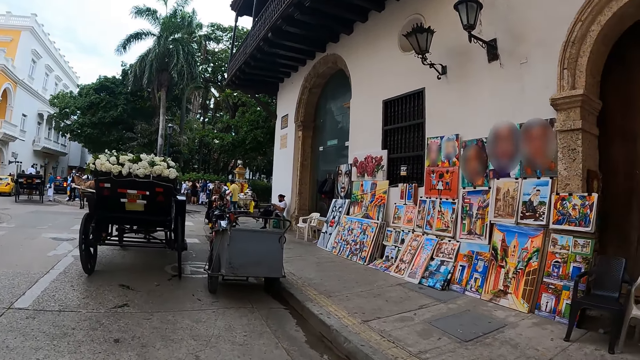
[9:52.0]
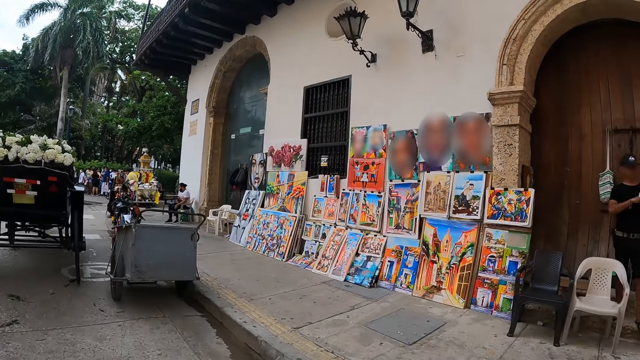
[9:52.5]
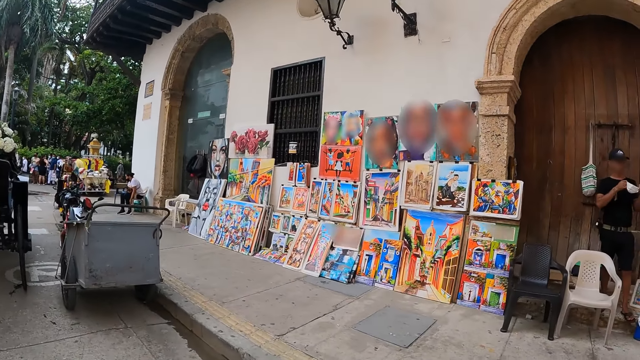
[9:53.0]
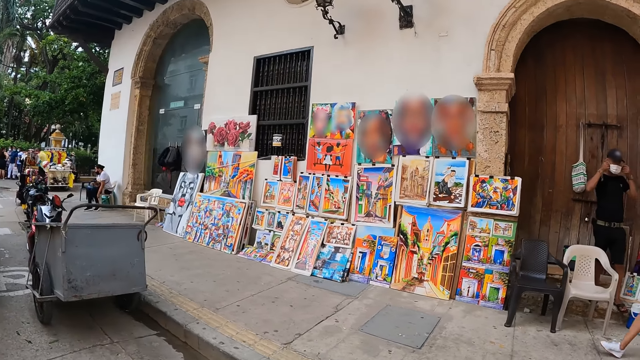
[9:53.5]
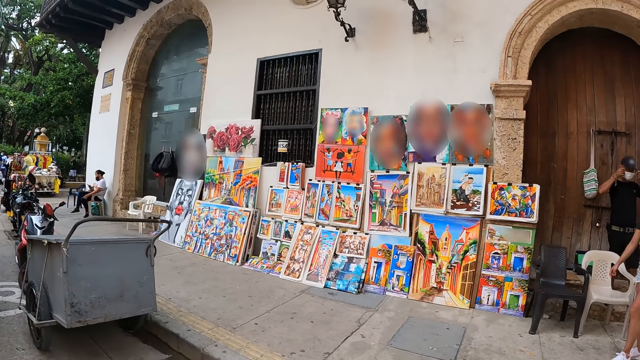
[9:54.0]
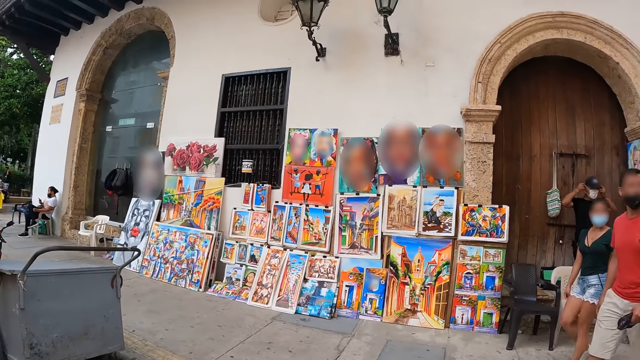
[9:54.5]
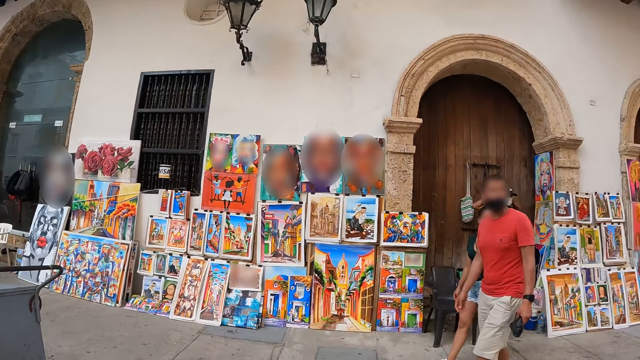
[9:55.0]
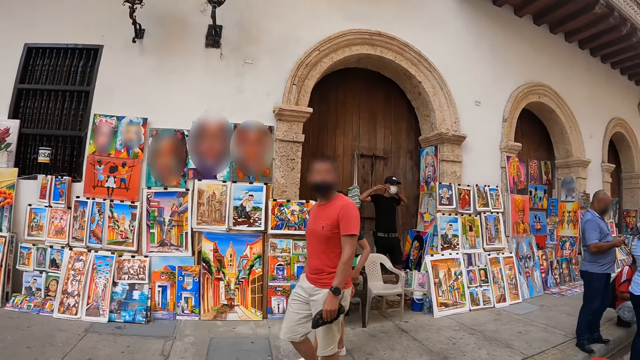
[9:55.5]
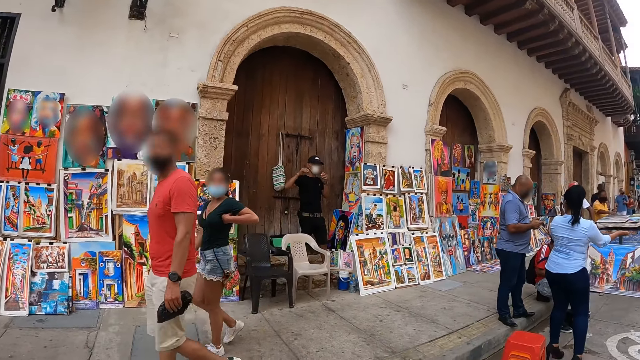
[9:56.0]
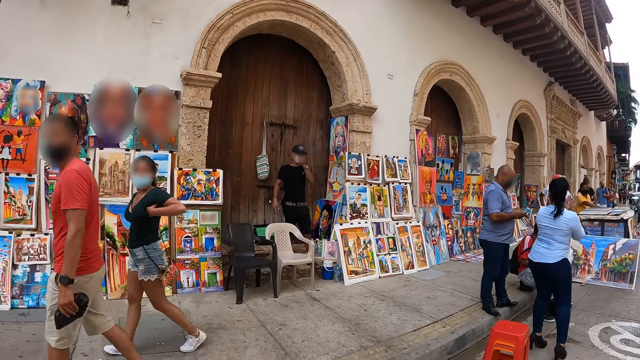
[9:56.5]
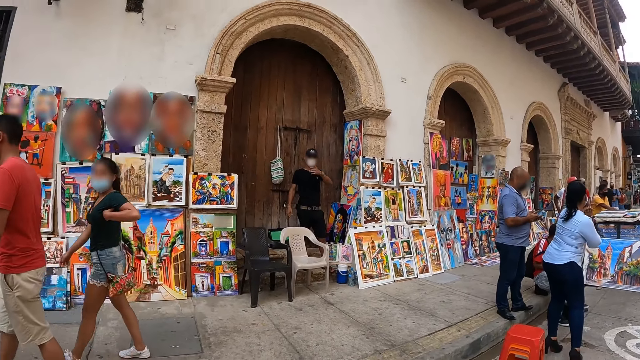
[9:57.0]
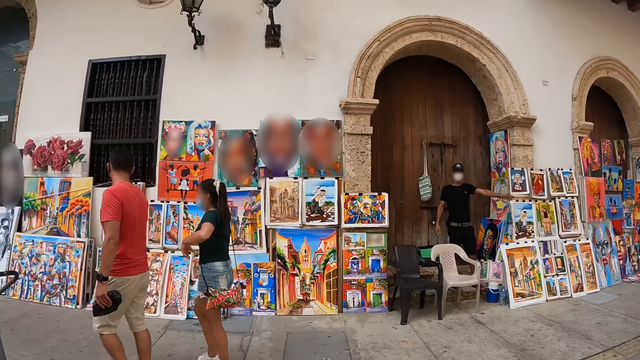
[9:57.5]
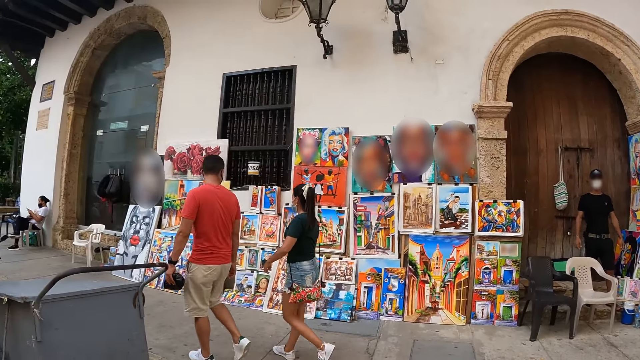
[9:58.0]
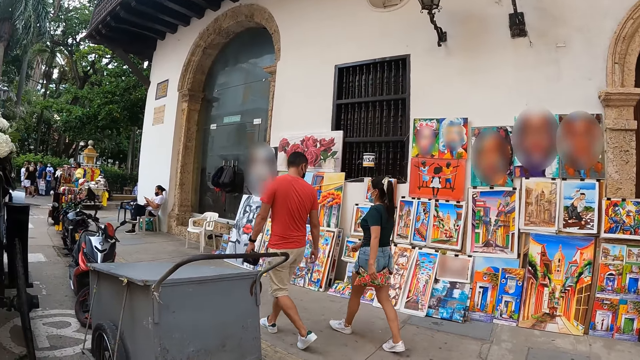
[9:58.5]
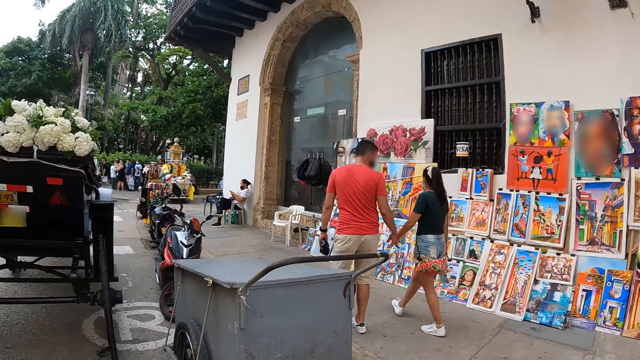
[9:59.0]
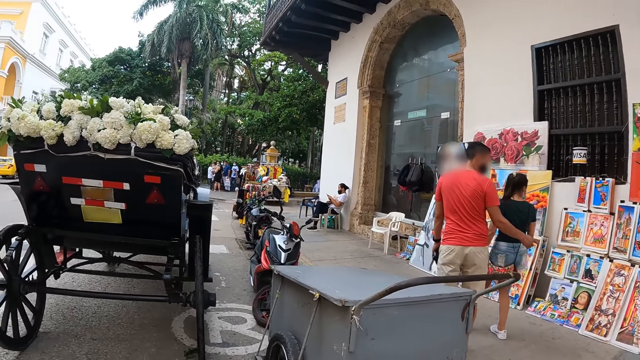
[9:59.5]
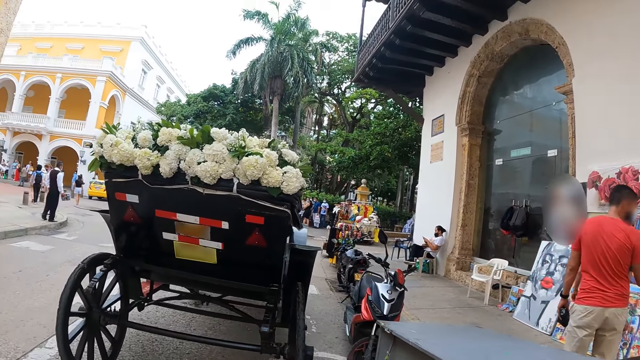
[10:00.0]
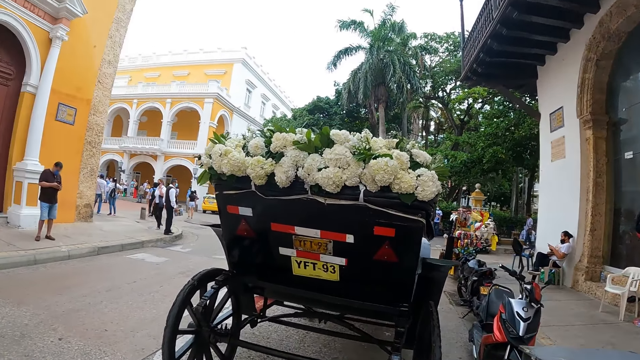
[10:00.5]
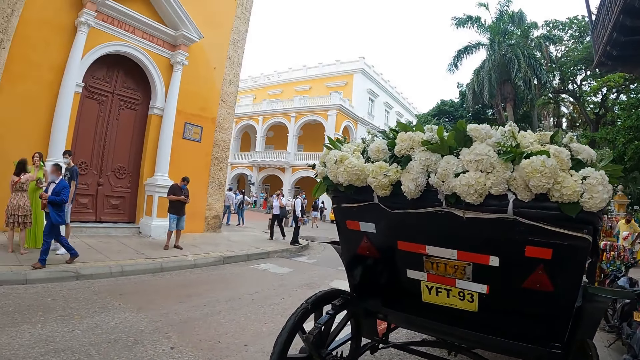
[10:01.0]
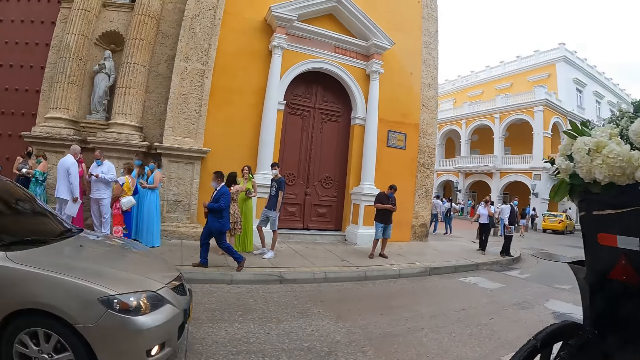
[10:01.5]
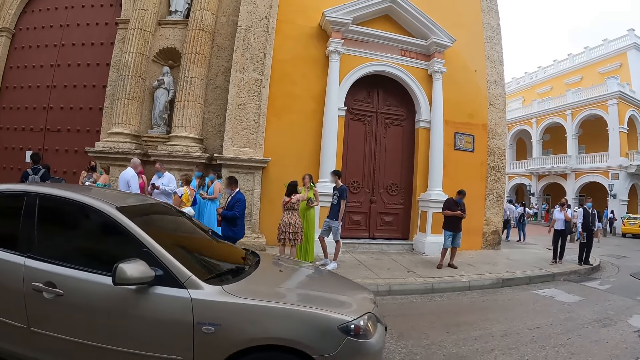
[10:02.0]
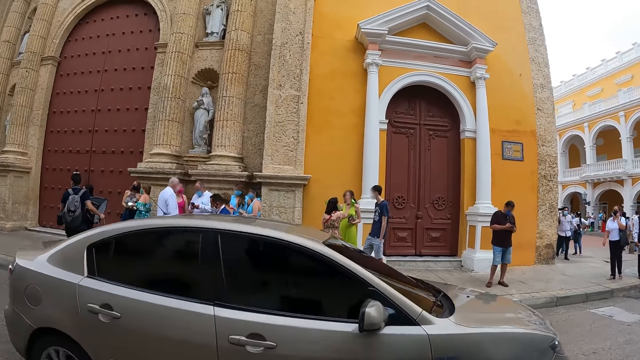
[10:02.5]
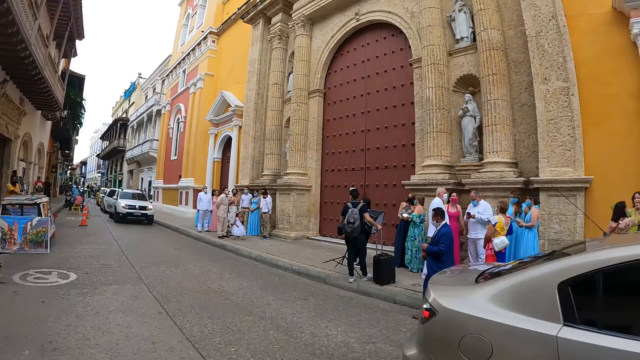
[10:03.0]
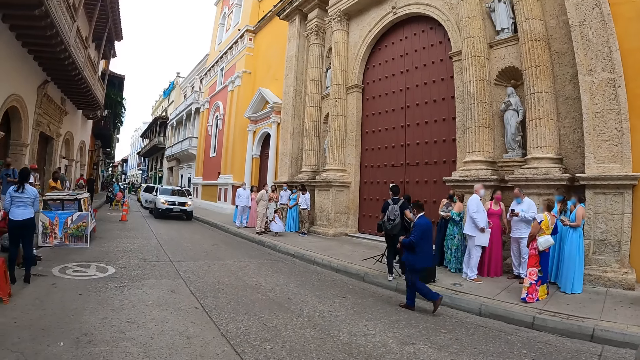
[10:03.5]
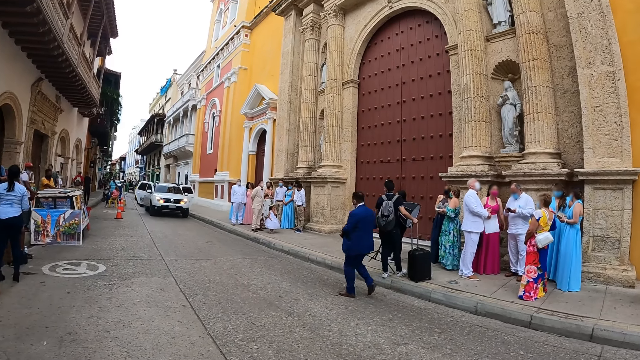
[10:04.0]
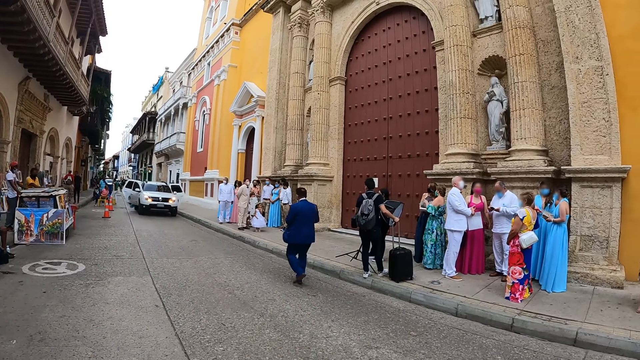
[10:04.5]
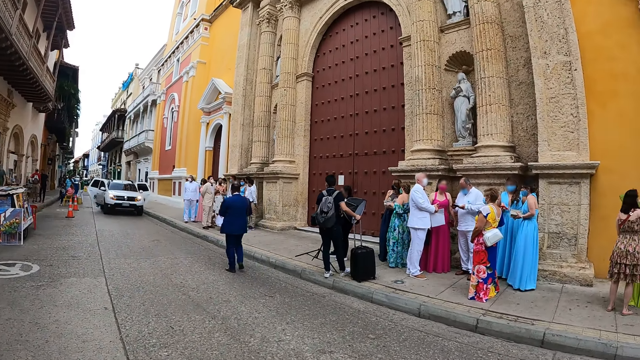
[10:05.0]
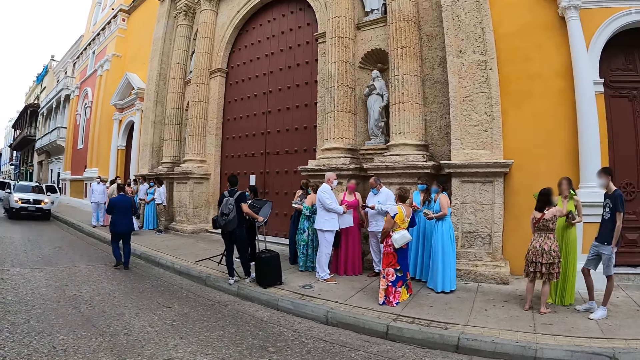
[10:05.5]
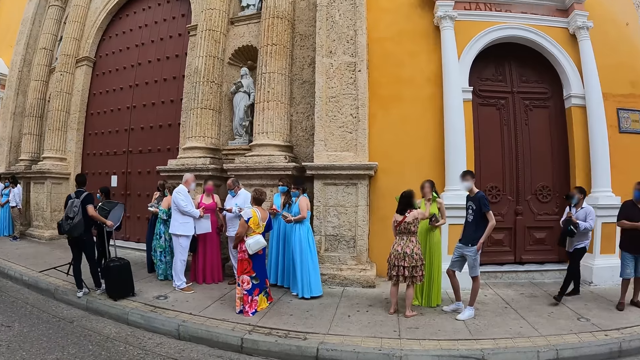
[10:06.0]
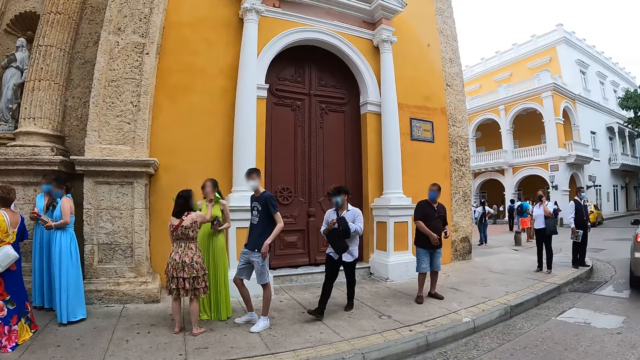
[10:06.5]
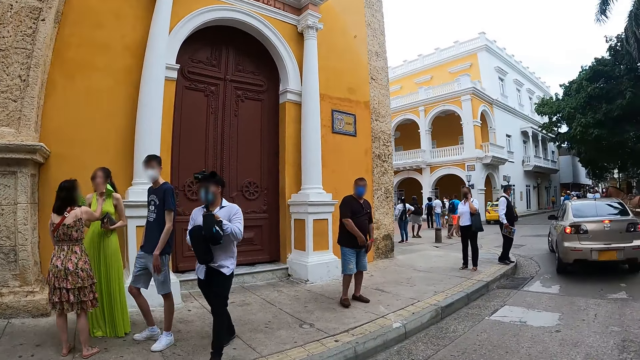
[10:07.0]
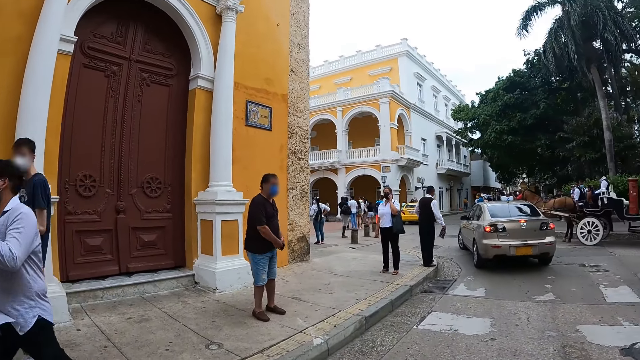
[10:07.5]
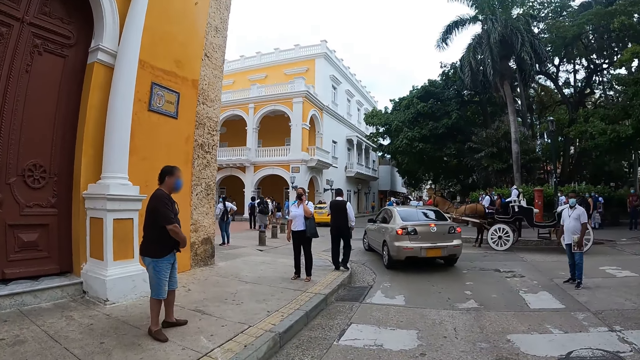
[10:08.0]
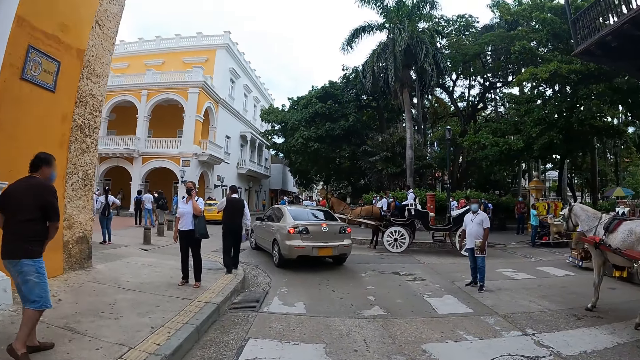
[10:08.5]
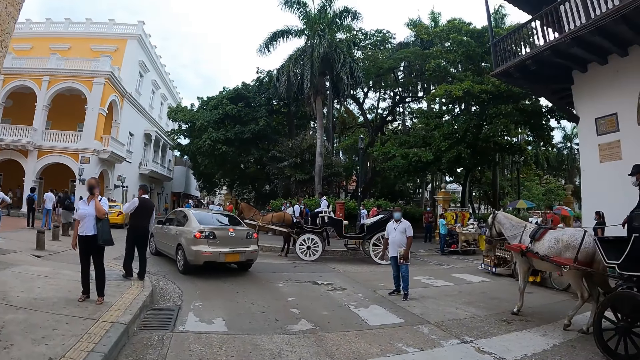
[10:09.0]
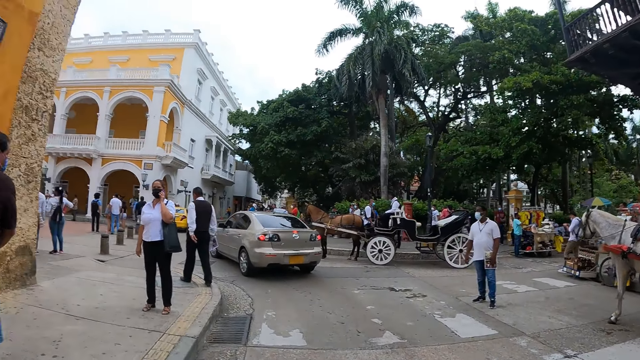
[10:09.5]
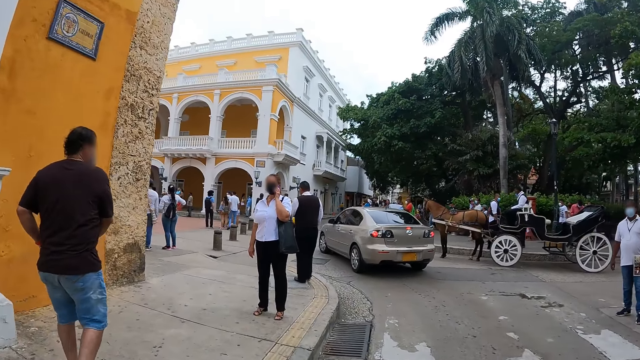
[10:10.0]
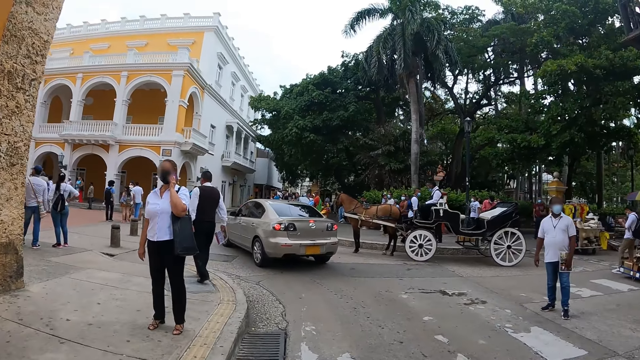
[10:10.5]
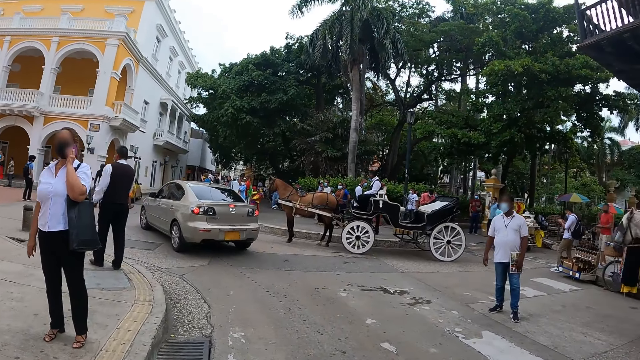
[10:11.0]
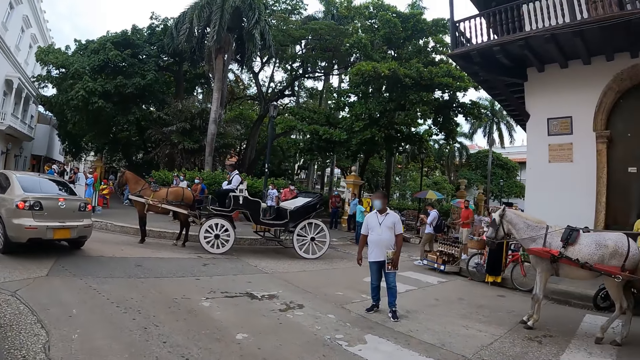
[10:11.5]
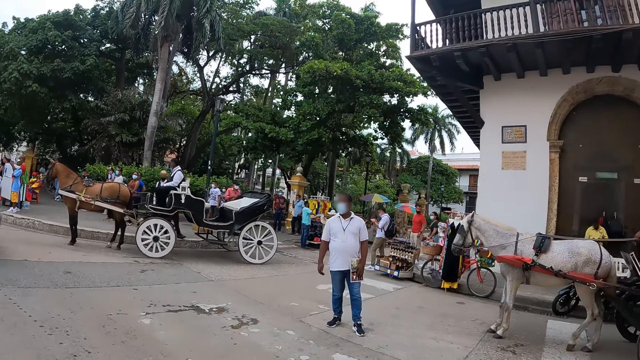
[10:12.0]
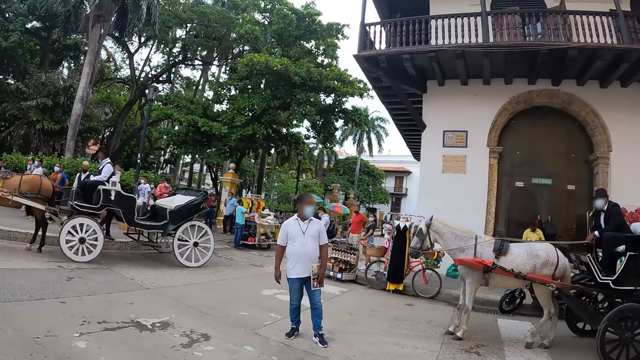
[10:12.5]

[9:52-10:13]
The camera wearer looks around. They walk along a road.
